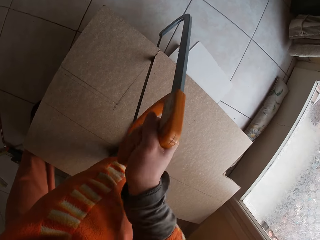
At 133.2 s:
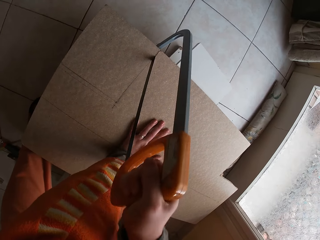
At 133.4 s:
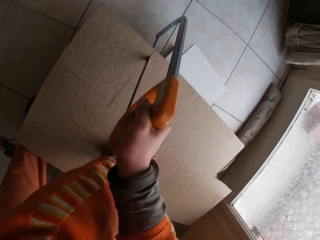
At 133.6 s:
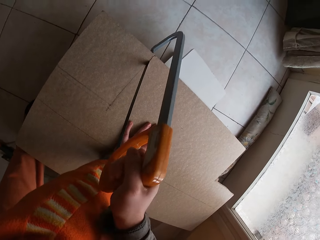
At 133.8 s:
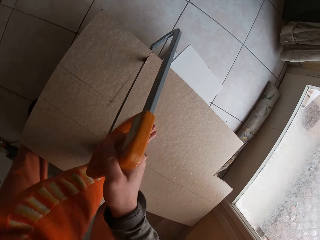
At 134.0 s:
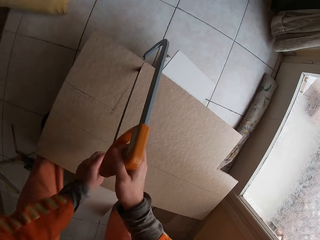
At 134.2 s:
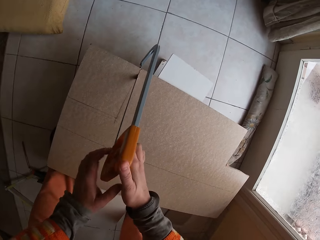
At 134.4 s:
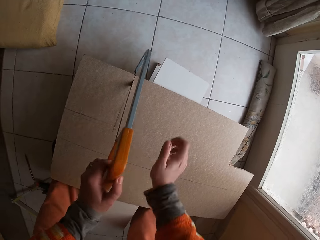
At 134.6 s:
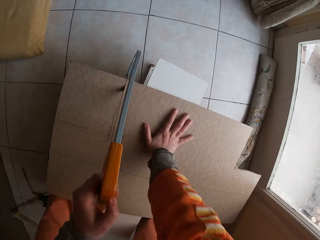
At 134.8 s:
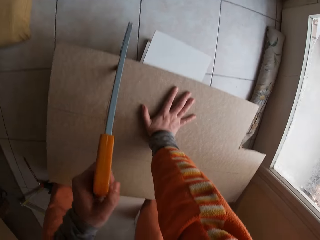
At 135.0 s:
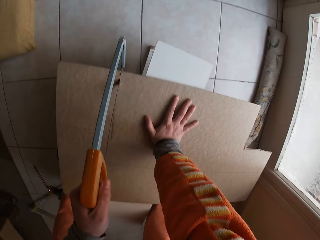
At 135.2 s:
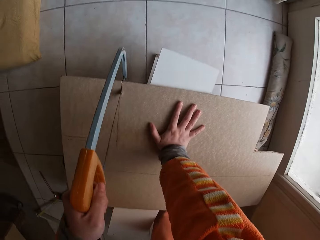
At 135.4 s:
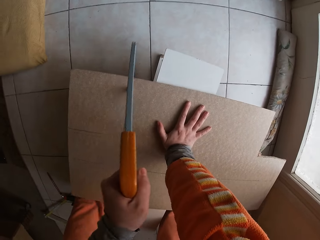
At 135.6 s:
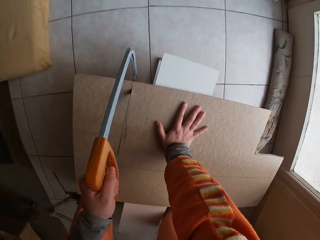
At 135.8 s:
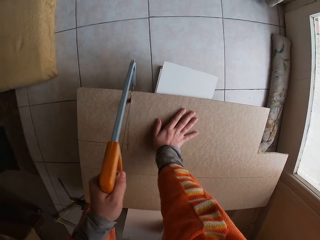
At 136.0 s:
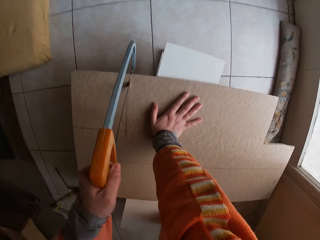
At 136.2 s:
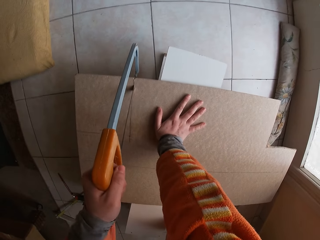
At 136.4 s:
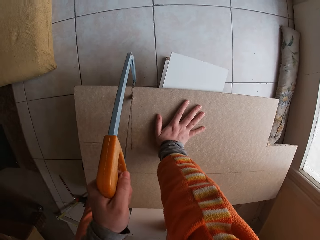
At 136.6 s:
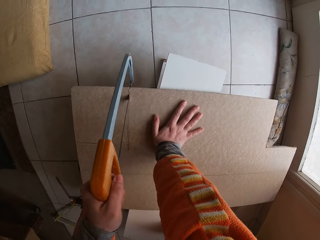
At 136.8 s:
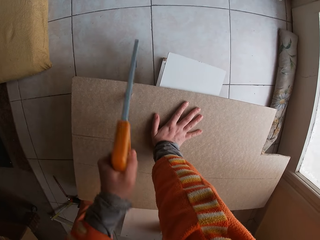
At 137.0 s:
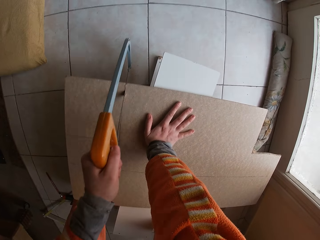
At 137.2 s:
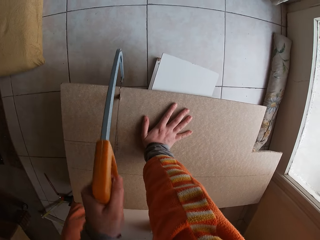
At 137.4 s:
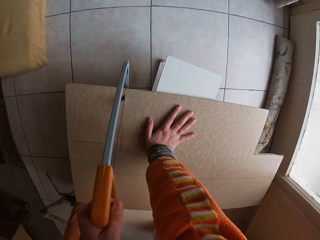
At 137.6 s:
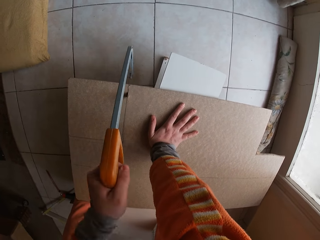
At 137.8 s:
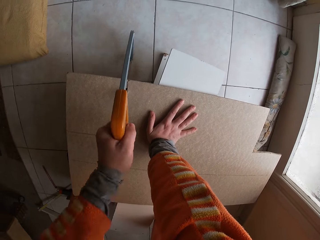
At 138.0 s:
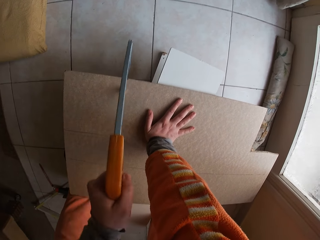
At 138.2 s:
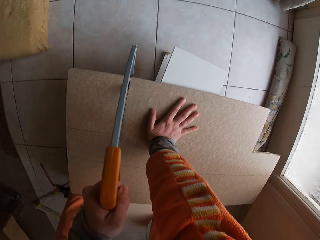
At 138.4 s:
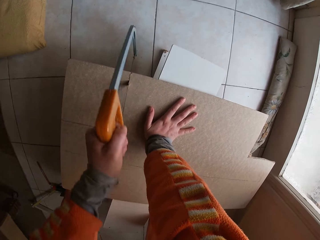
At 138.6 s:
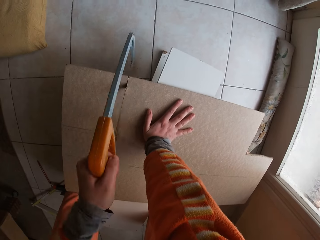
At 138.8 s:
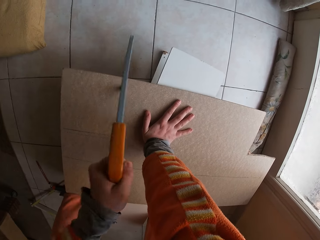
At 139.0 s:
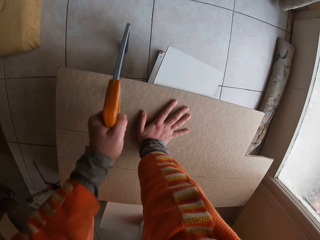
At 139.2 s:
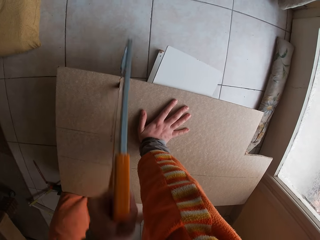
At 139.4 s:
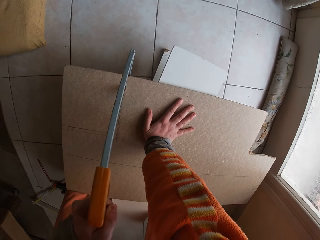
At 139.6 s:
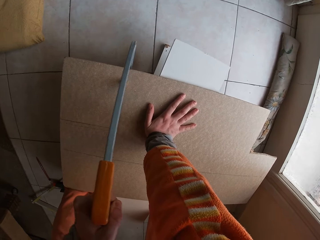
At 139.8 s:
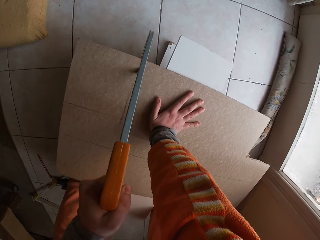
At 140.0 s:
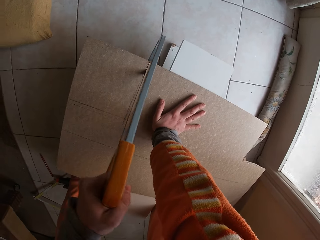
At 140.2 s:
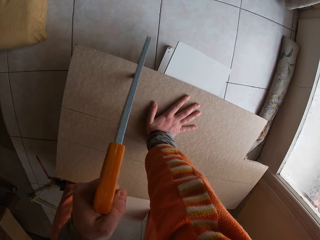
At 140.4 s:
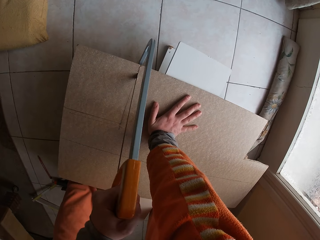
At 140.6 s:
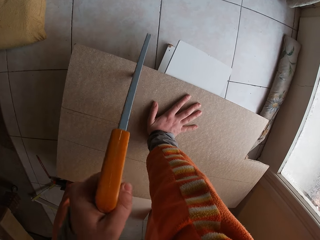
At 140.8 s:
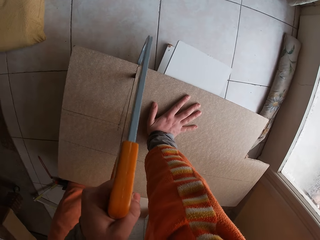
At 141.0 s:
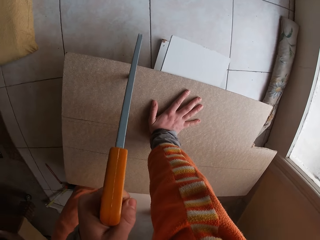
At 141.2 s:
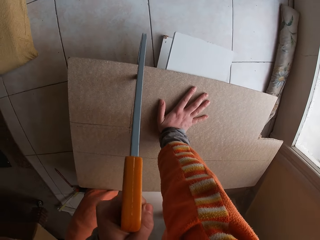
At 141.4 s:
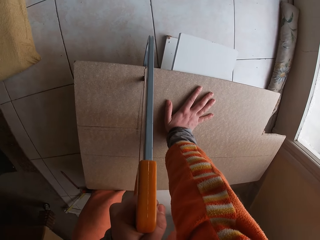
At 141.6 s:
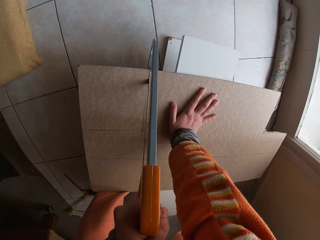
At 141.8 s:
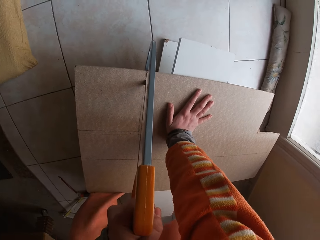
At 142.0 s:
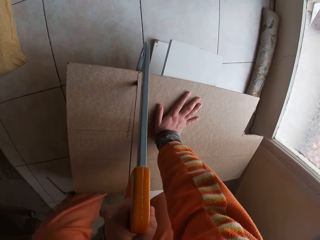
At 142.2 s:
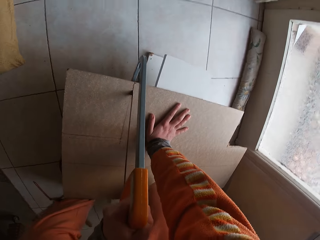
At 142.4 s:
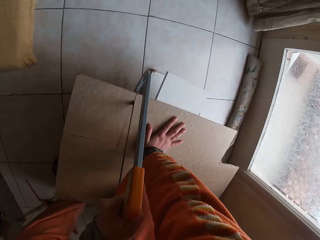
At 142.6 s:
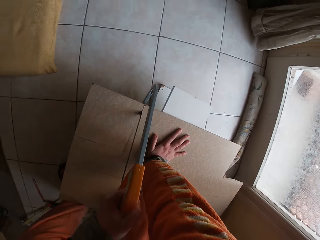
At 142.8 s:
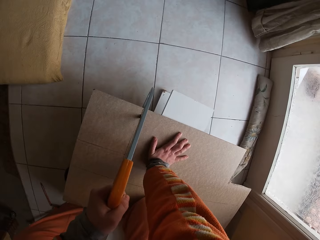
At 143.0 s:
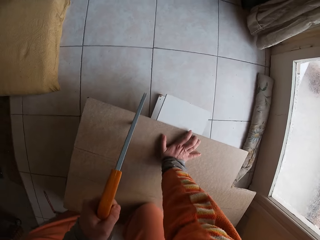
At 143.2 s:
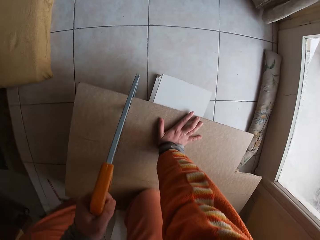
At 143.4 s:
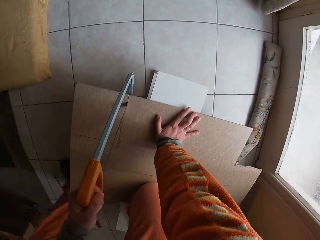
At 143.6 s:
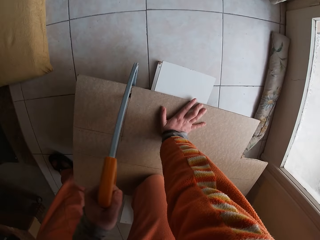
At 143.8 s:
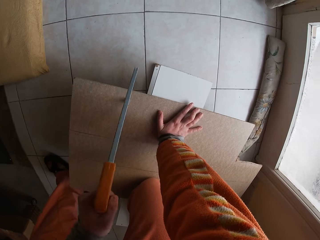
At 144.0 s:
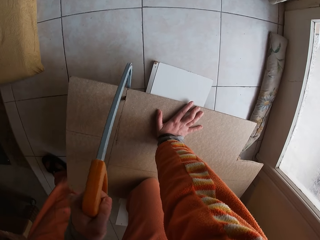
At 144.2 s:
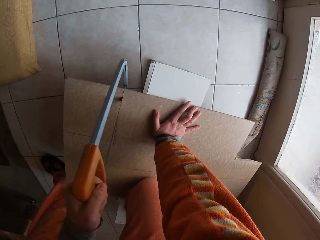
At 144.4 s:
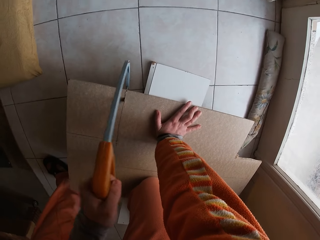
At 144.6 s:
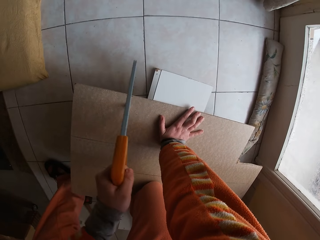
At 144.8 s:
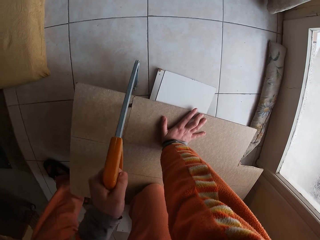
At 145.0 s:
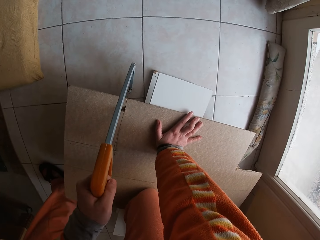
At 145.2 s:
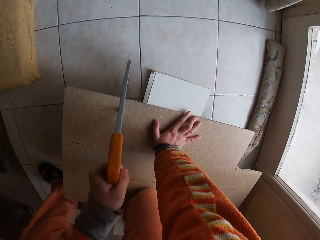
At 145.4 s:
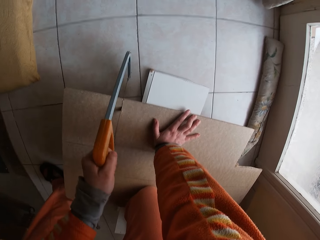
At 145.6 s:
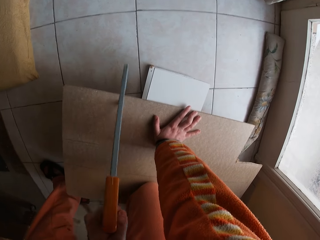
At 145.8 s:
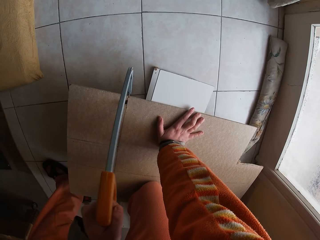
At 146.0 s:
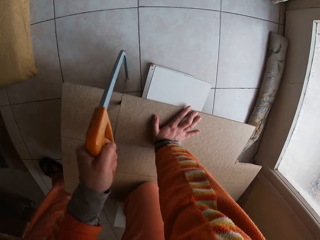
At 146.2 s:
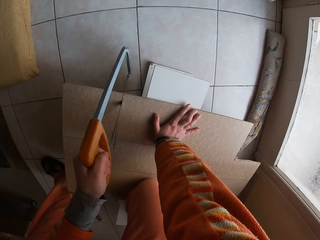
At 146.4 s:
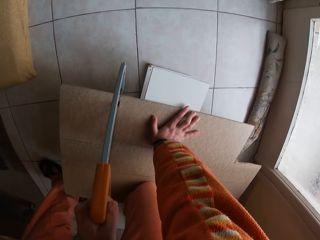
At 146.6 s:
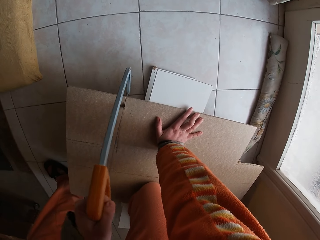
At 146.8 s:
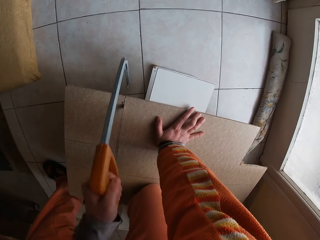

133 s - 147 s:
The camera wearer holds the hacksaw with his left hand. He places his right hand on the wooden plank. He cuts the wooden plank with the hacksaw in his left hand. He interchanges the saw. He cuts the plywood. He places his right leg on the wooden plank. He cuts the wooden plank with the hacksaw in his left hand.

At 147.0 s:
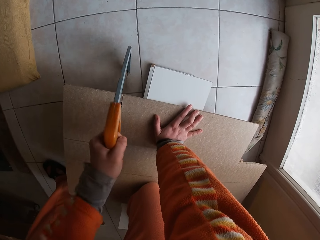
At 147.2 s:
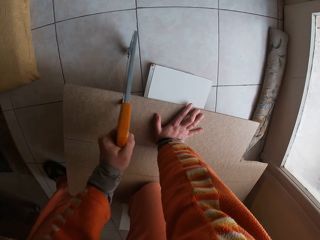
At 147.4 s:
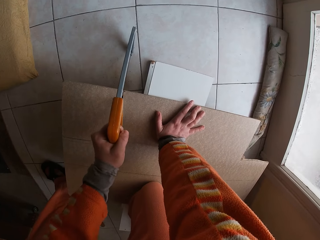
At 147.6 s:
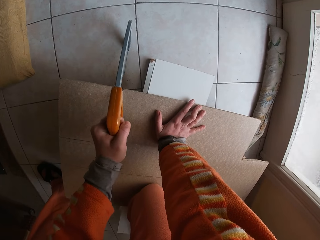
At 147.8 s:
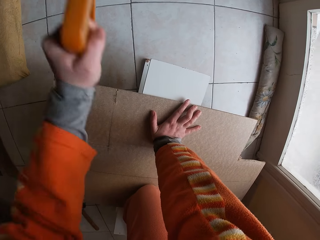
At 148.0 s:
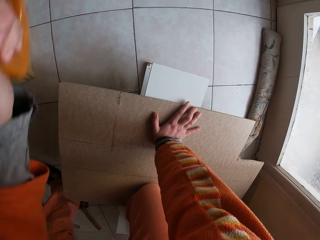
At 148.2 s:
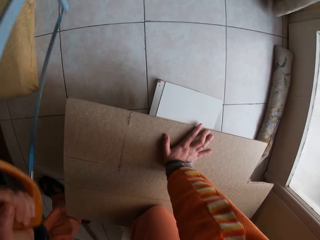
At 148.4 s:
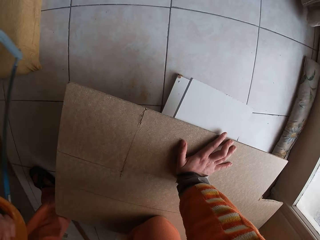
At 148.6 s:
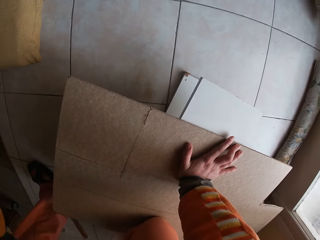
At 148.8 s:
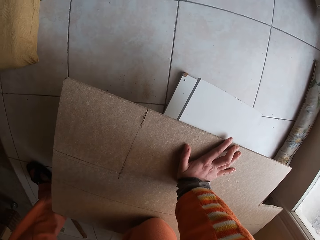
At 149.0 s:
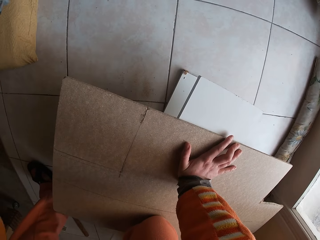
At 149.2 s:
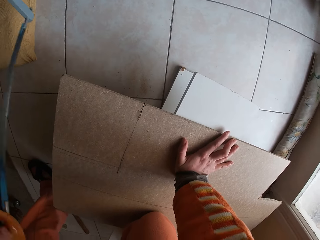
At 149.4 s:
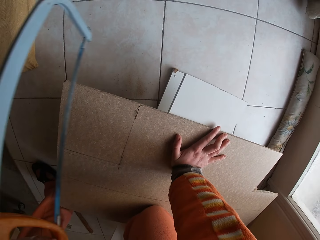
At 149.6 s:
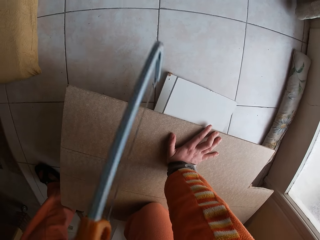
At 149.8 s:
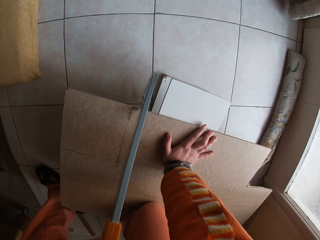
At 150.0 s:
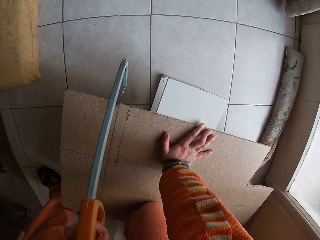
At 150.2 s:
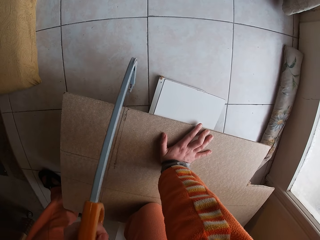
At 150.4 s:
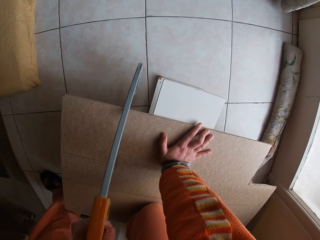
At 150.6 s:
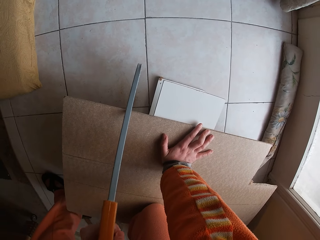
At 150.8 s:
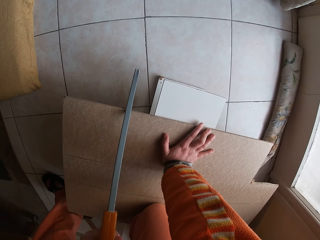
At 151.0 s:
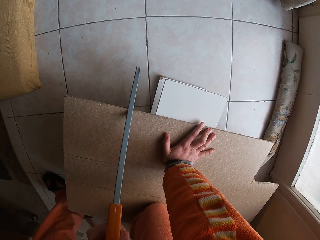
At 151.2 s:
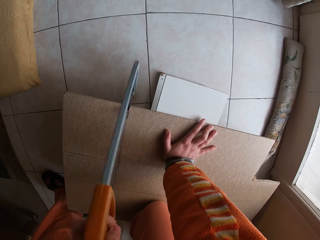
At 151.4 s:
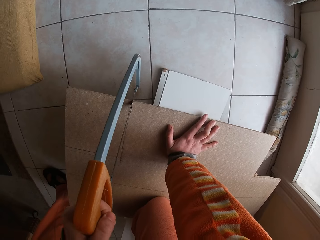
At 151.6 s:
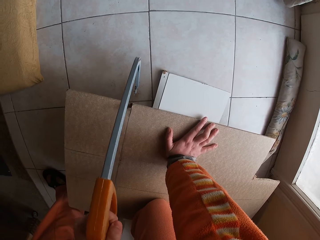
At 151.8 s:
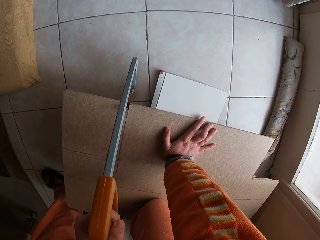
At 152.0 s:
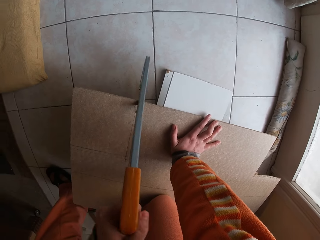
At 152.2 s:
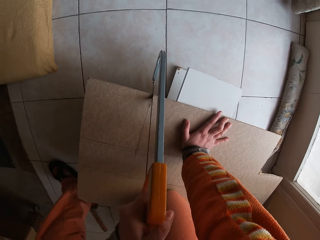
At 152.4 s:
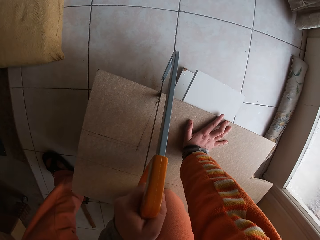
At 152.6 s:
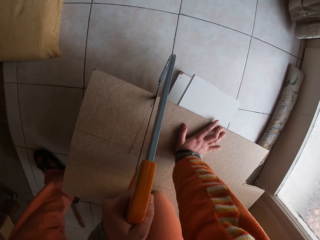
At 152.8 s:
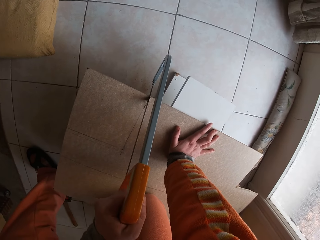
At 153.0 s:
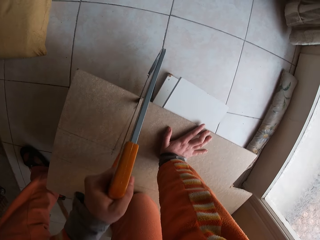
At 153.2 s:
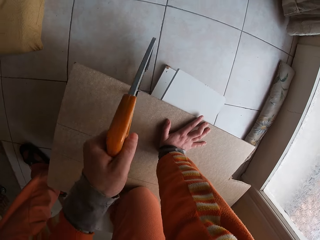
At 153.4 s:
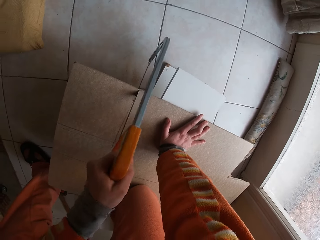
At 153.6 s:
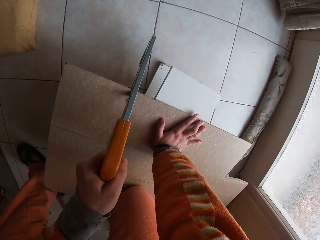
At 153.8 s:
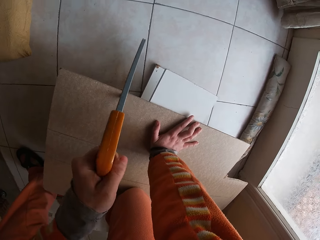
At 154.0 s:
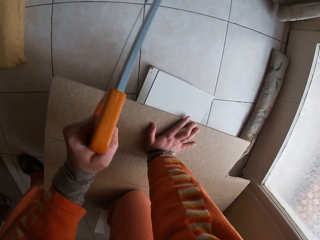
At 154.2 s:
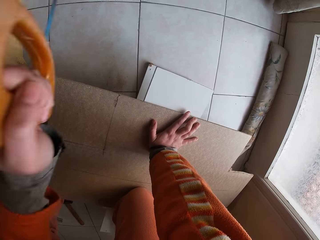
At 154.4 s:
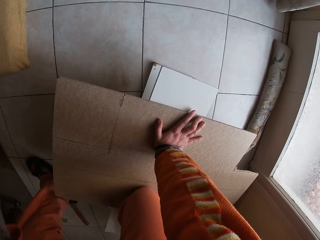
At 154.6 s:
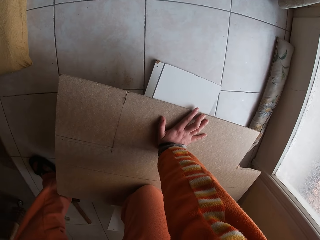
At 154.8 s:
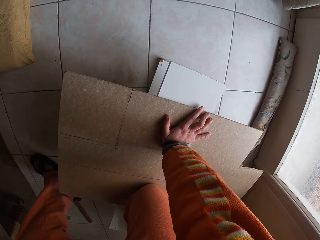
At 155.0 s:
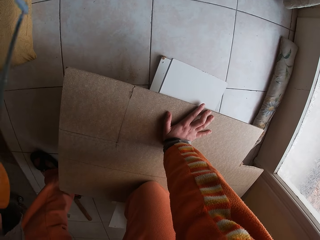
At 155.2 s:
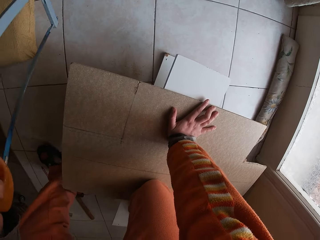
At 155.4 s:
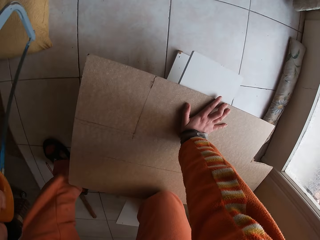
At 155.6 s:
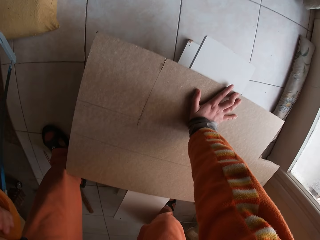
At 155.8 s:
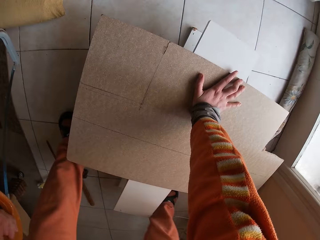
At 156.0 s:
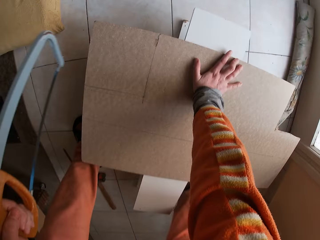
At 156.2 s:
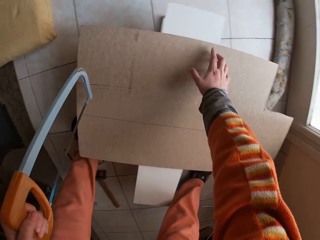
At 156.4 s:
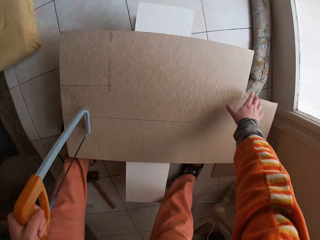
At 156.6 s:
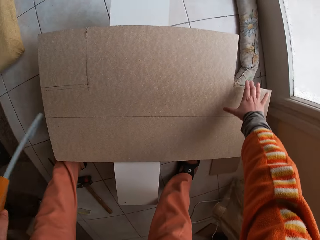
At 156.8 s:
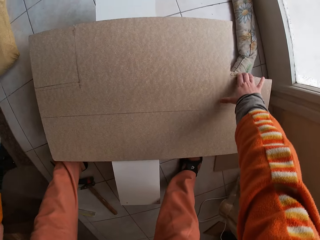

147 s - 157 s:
The camera wearer removes the wood saw. They cut the plywood. They take off the wood saw.
